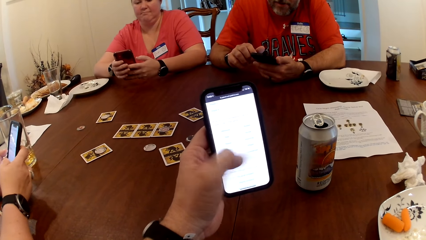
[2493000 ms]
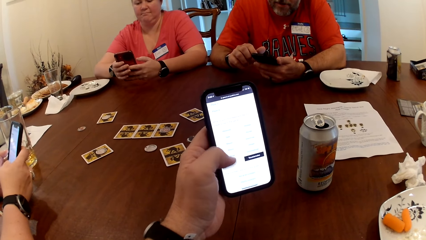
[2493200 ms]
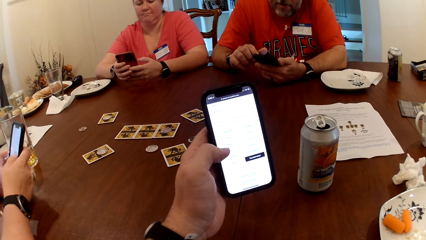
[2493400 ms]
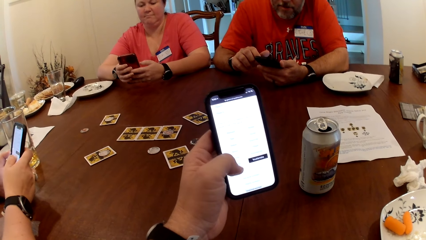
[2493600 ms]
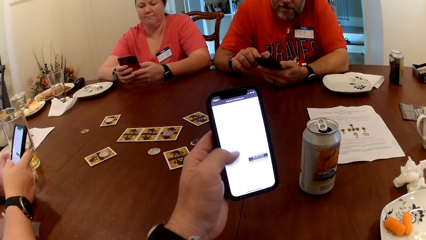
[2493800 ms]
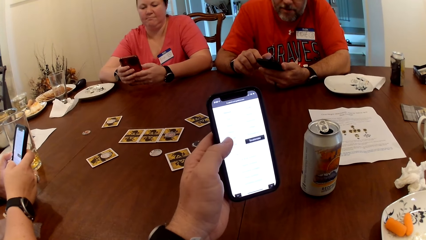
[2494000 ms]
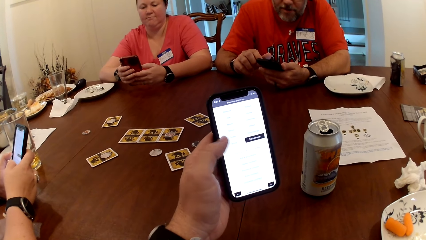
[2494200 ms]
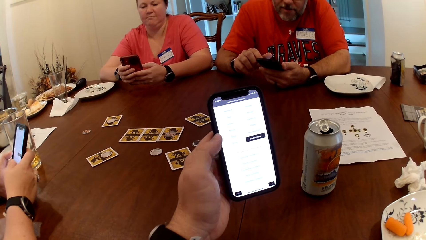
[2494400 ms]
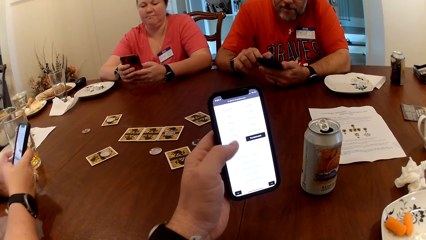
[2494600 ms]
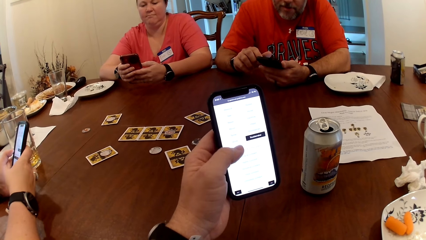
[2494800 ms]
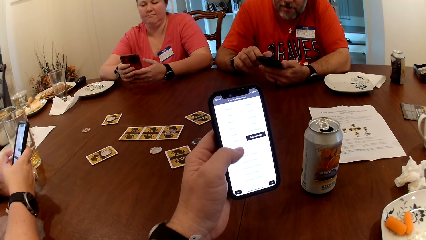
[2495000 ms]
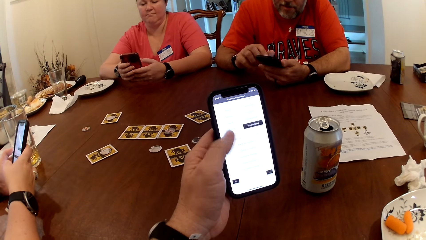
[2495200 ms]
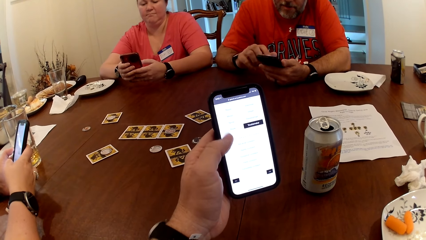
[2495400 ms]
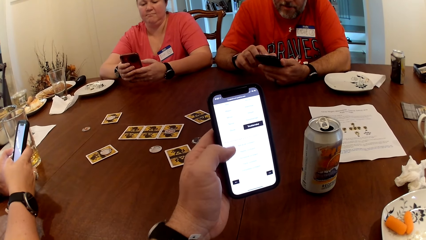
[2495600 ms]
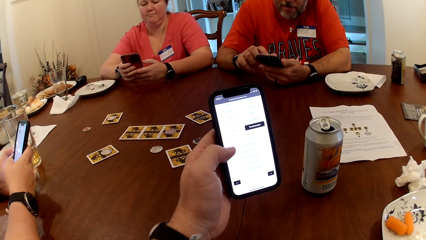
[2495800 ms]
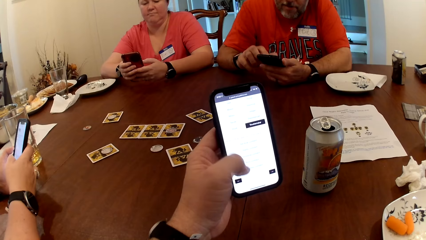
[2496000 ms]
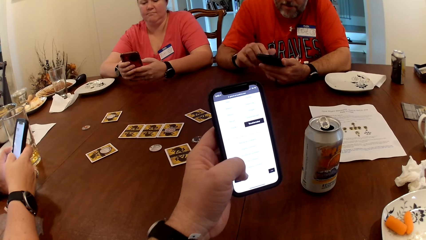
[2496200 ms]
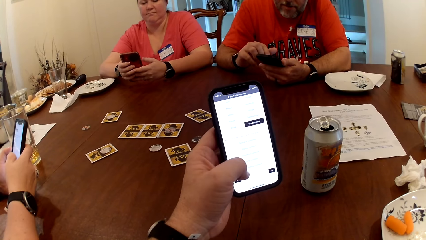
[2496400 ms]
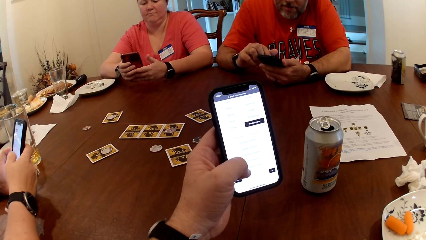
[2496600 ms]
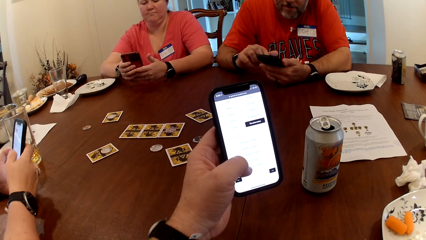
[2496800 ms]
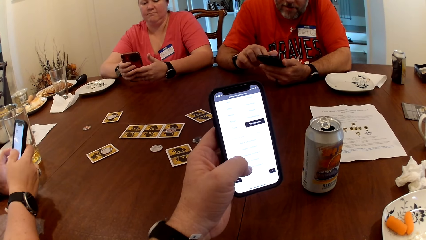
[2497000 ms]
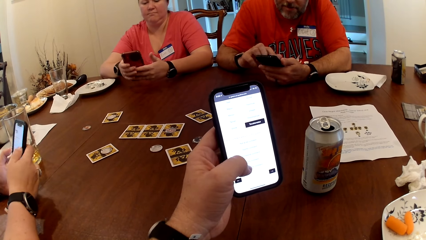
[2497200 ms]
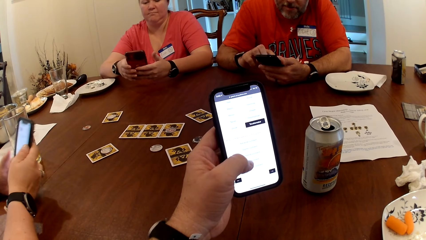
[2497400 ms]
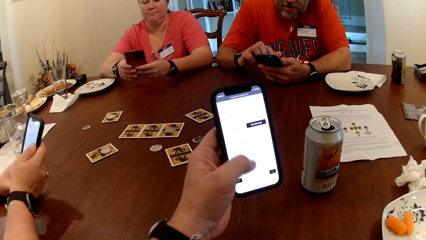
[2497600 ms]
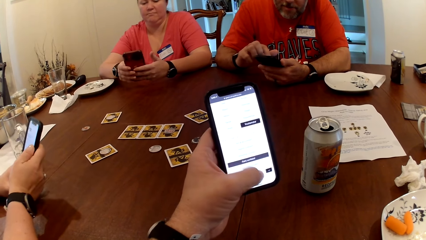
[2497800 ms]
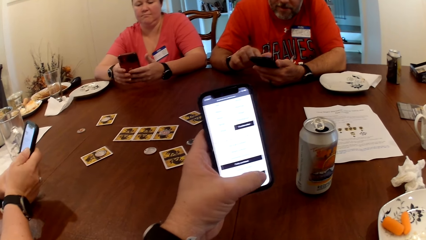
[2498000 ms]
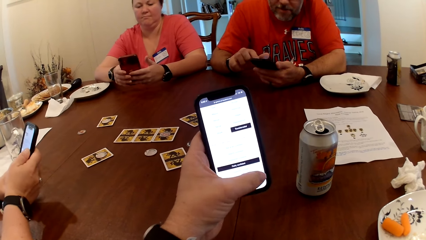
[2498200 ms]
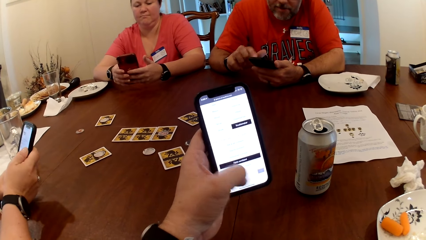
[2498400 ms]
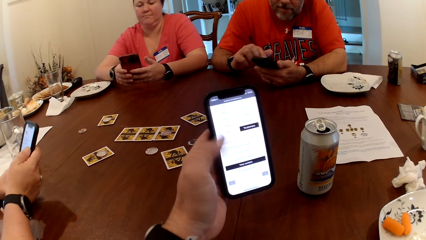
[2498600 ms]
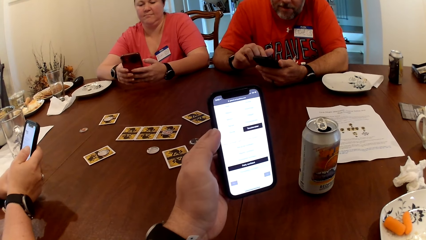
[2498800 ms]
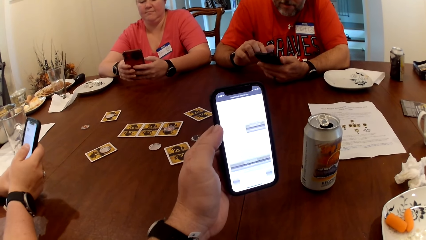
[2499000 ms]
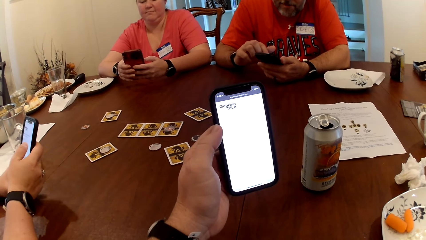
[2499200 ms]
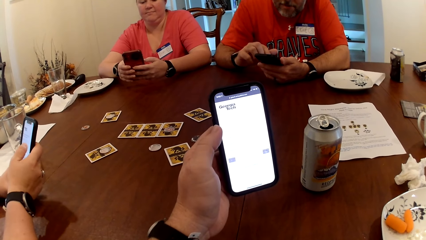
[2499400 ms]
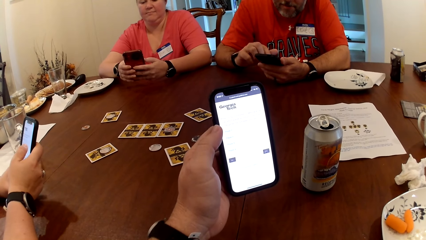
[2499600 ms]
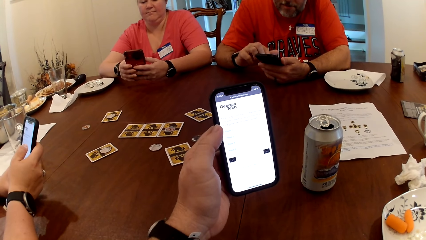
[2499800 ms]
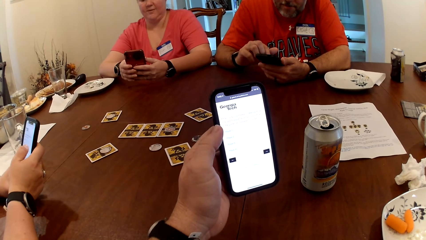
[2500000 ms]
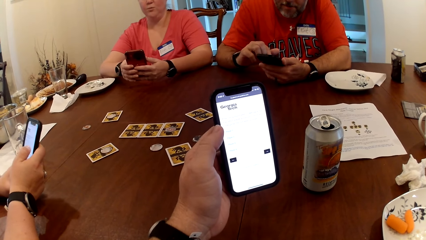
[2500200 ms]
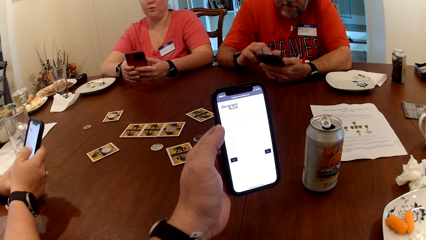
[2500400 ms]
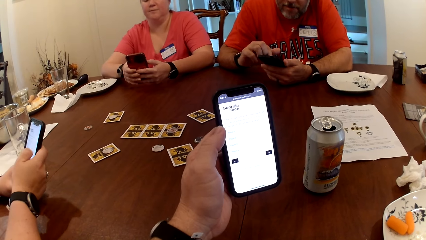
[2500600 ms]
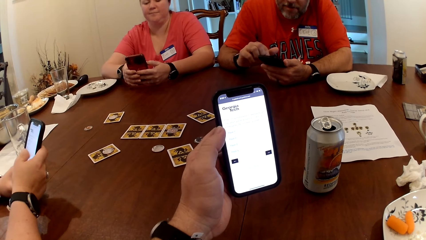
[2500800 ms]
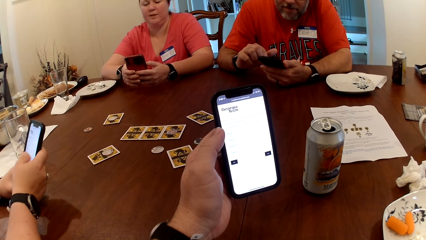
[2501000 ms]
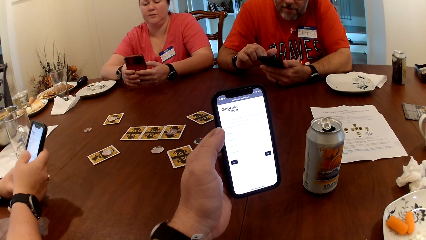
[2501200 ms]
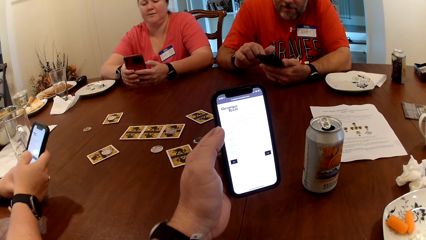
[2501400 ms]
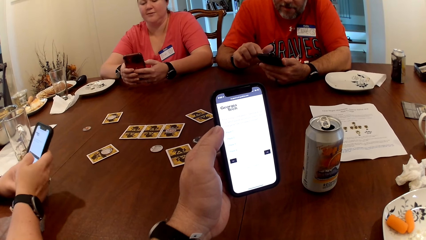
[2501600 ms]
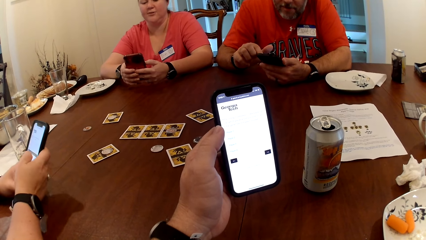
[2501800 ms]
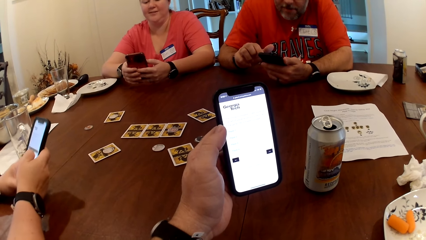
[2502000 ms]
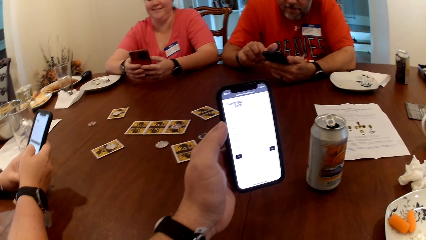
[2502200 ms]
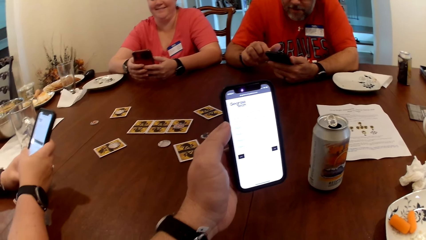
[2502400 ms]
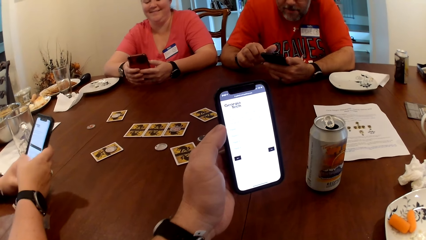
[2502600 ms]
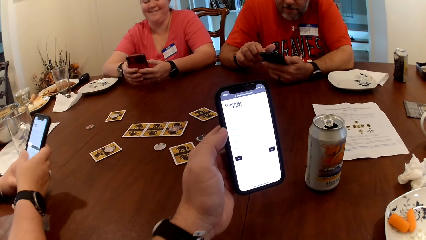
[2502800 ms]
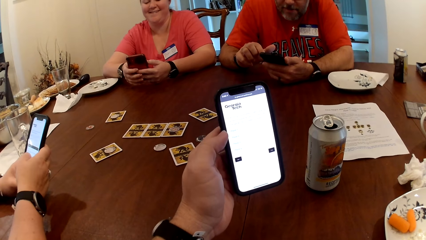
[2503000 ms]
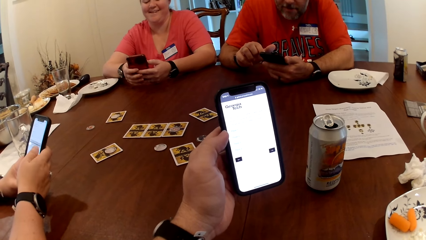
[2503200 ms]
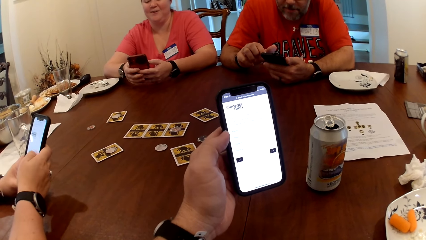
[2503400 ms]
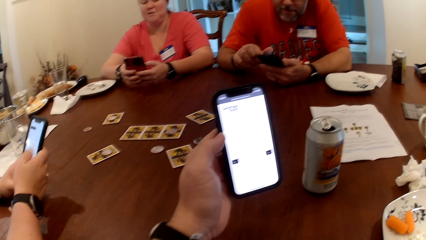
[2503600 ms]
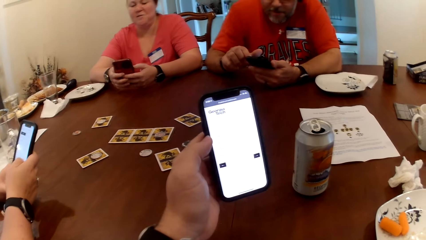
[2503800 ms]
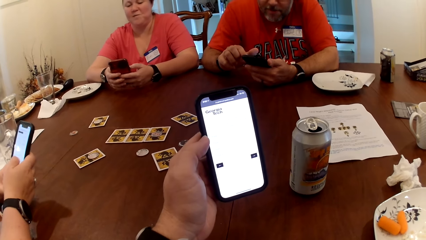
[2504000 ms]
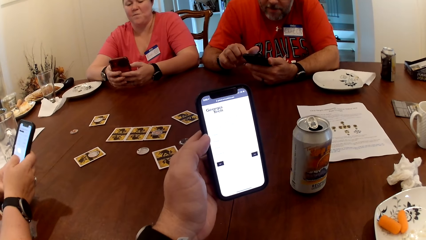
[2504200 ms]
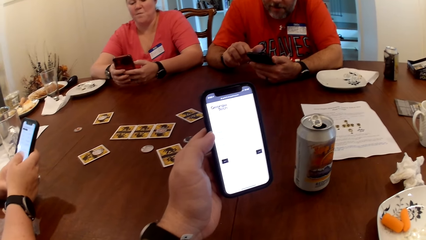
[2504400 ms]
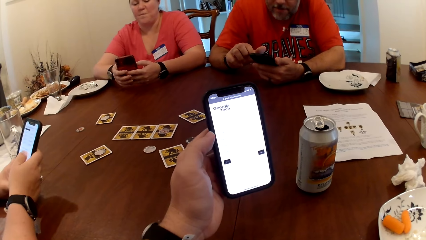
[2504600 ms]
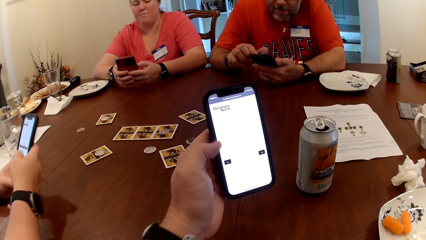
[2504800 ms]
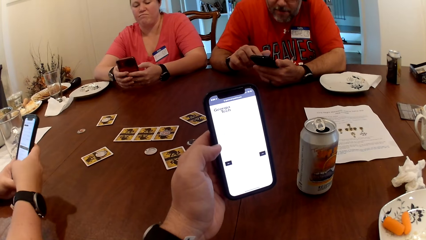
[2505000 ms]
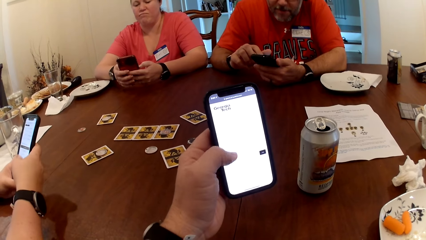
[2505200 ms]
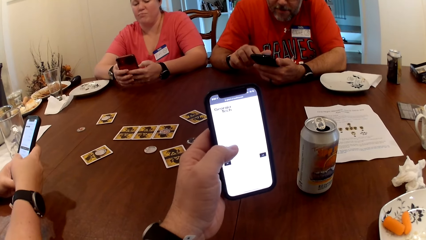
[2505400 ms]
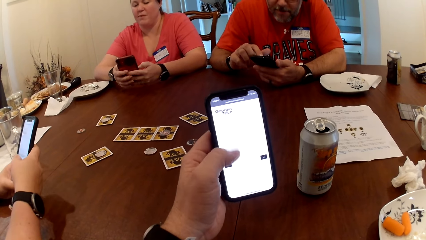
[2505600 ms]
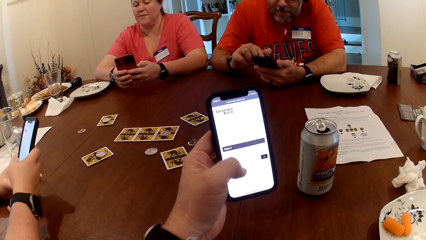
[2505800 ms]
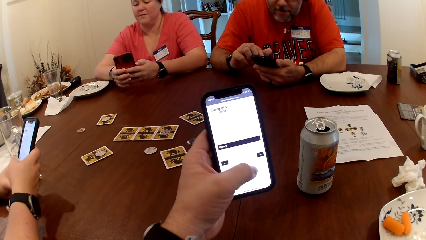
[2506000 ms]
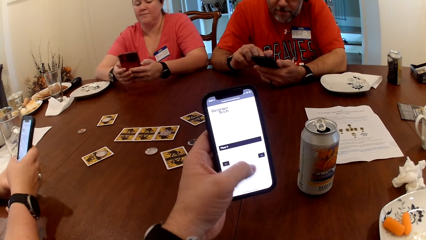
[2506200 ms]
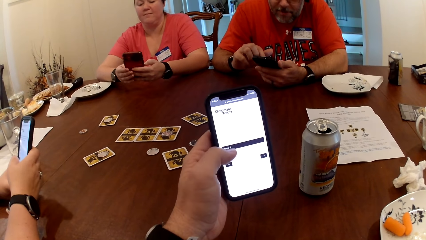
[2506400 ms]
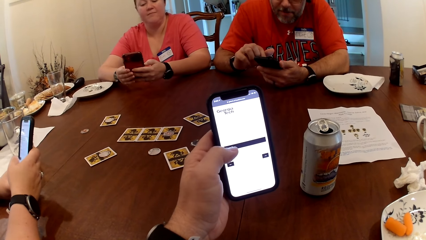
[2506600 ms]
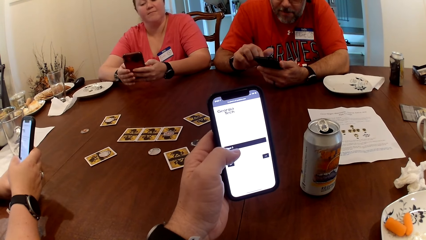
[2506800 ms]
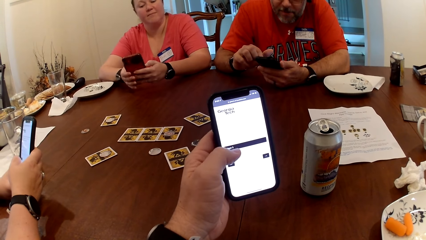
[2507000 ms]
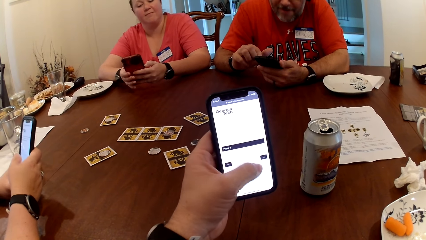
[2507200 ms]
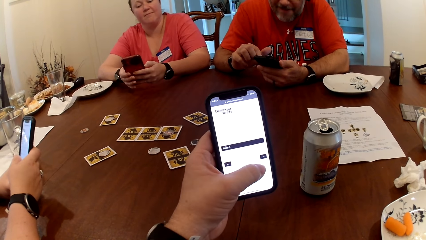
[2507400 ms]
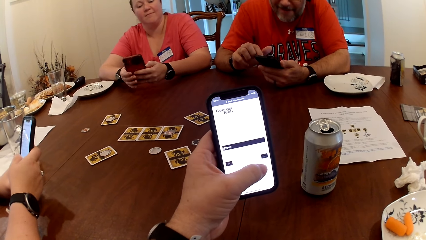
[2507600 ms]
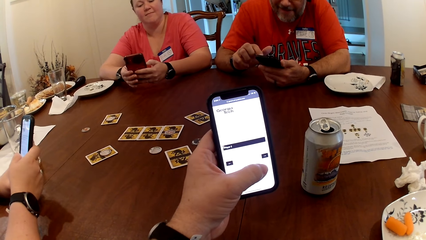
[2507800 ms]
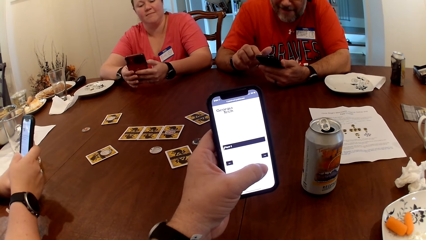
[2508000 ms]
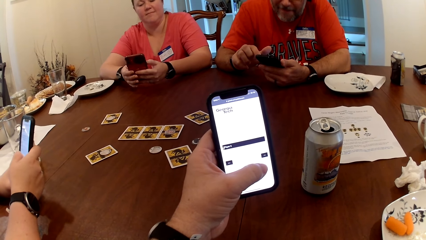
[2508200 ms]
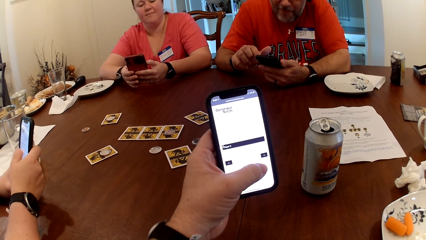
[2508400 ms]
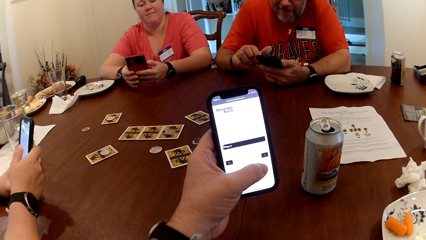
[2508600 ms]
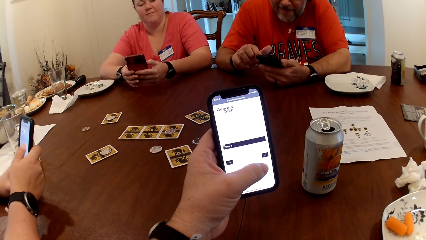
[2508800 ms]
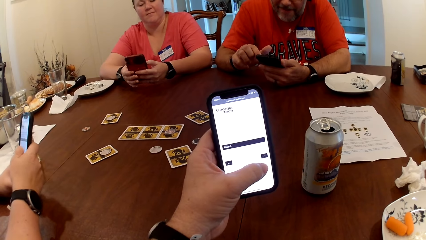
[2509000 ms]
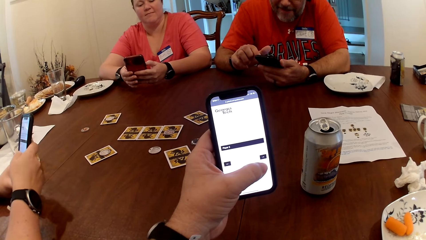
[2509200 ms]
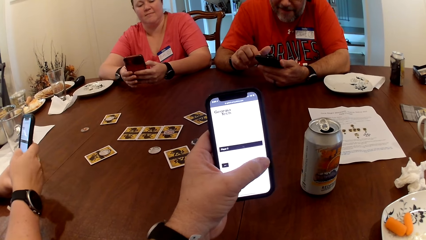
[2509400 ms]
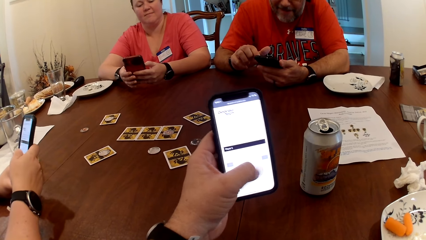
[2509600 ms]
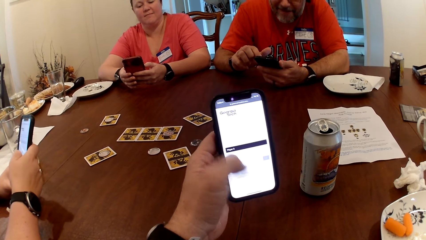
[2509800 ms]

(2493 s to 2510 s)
A woman talks to someone.
